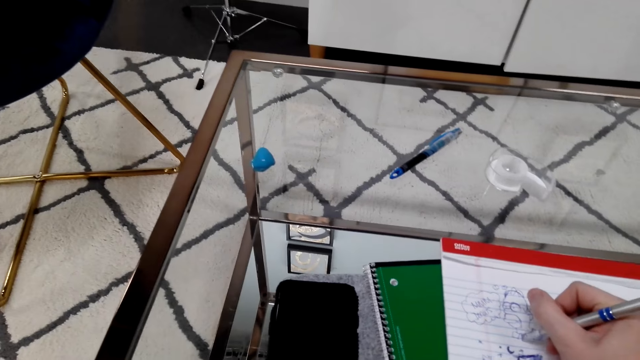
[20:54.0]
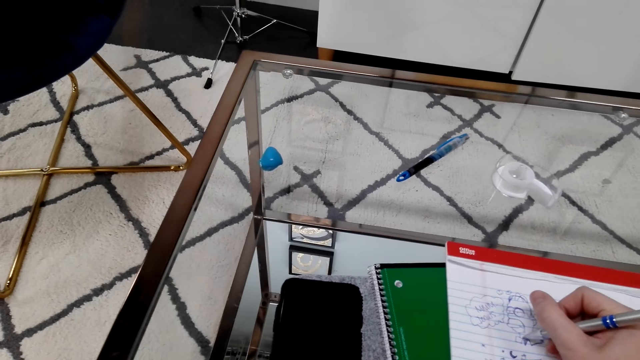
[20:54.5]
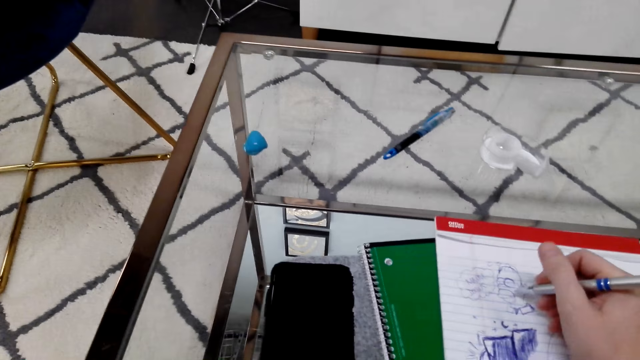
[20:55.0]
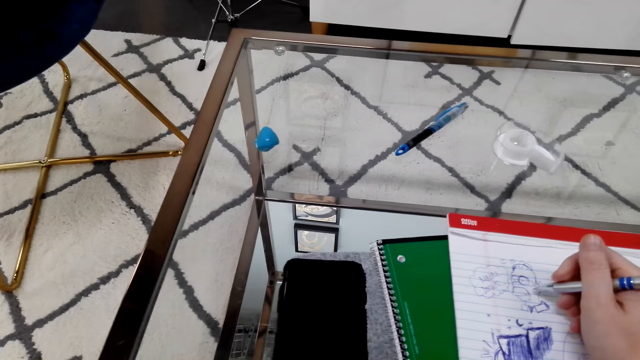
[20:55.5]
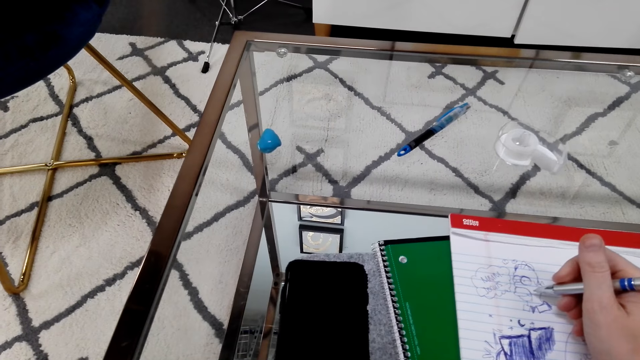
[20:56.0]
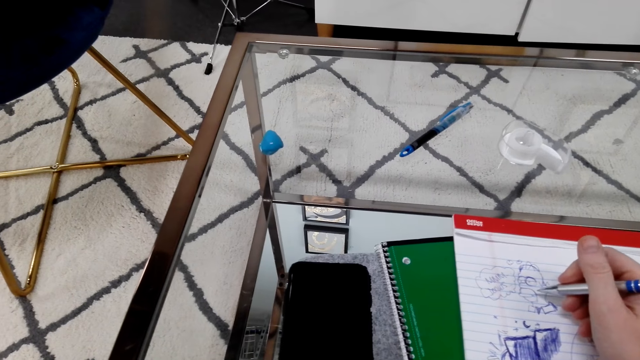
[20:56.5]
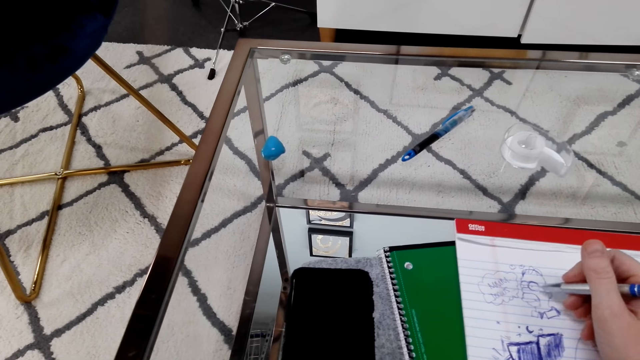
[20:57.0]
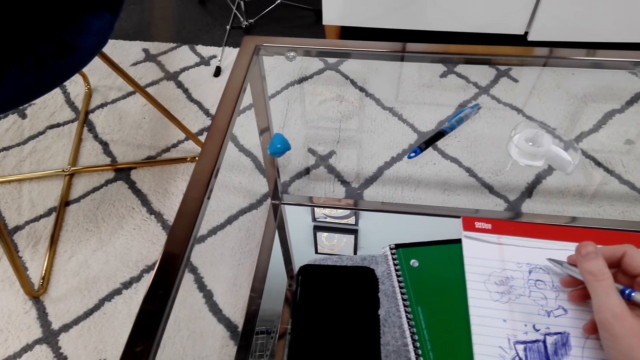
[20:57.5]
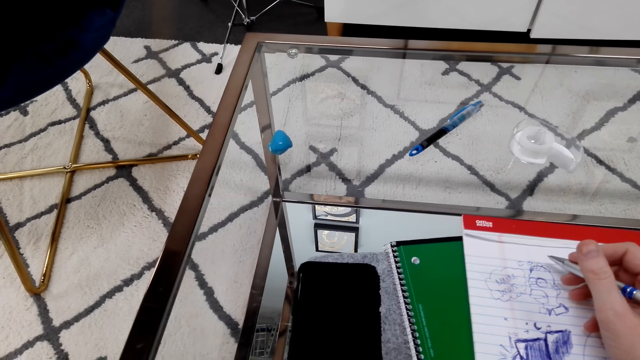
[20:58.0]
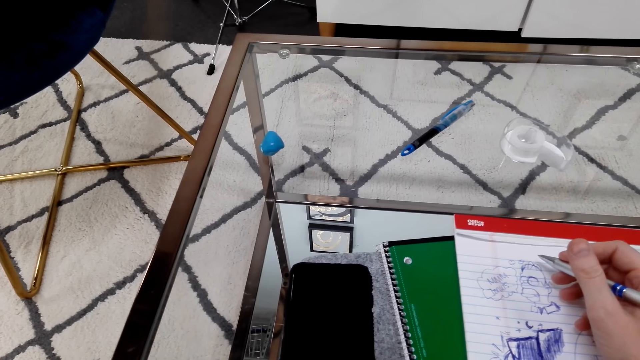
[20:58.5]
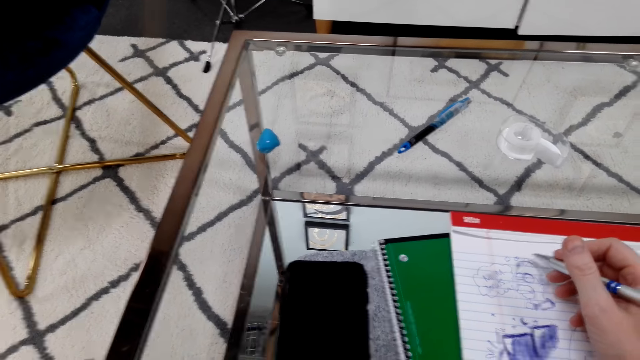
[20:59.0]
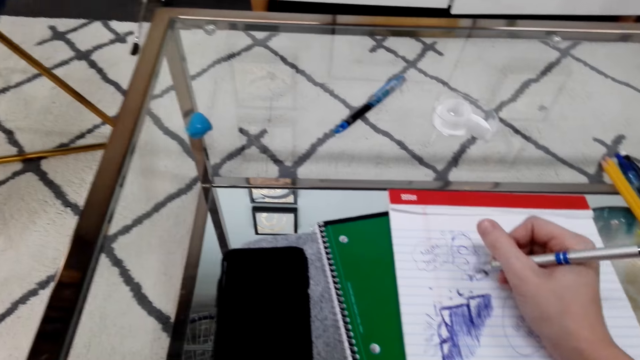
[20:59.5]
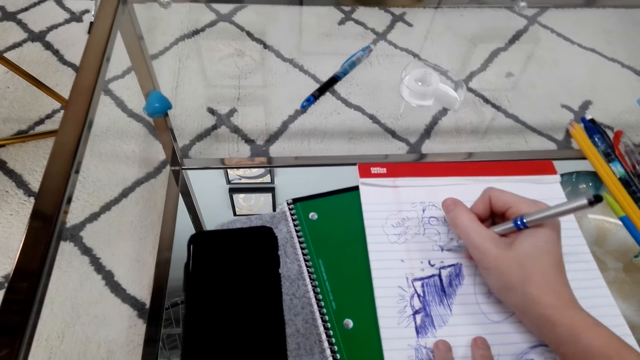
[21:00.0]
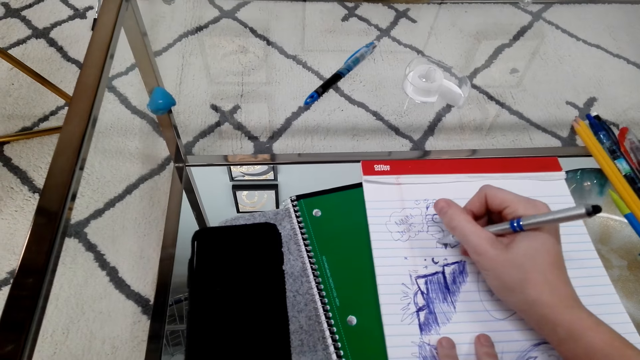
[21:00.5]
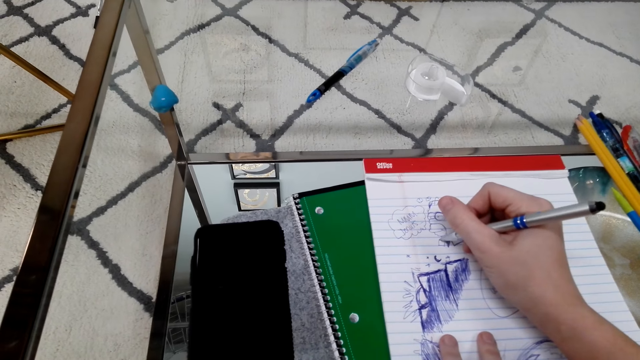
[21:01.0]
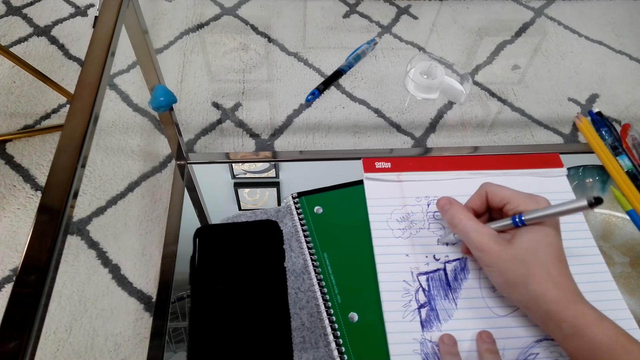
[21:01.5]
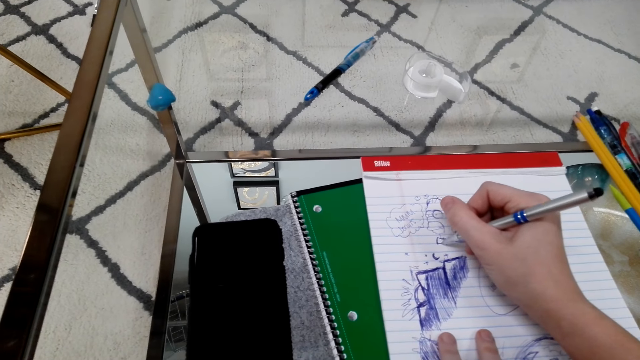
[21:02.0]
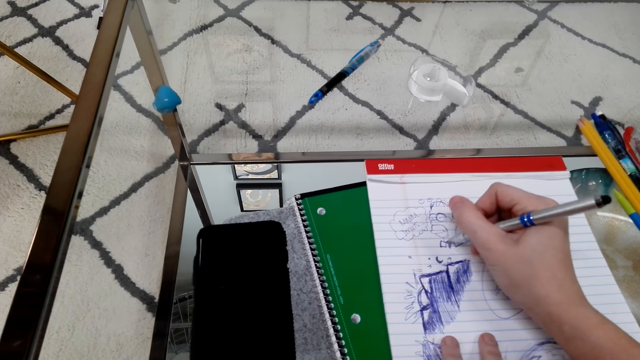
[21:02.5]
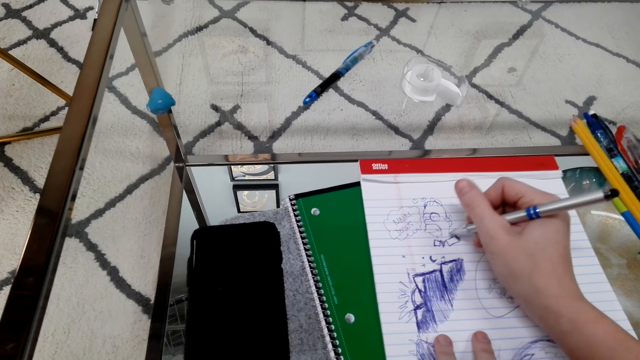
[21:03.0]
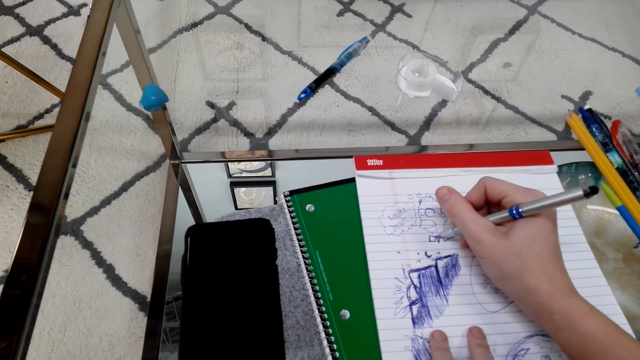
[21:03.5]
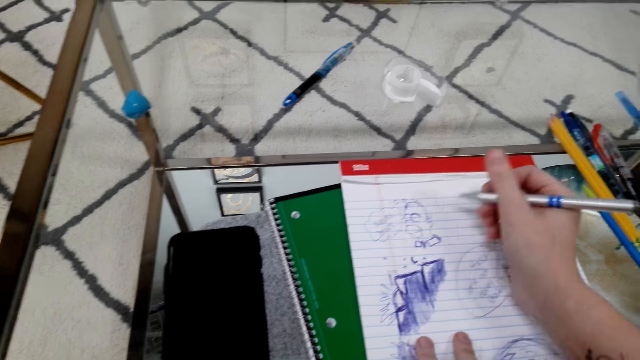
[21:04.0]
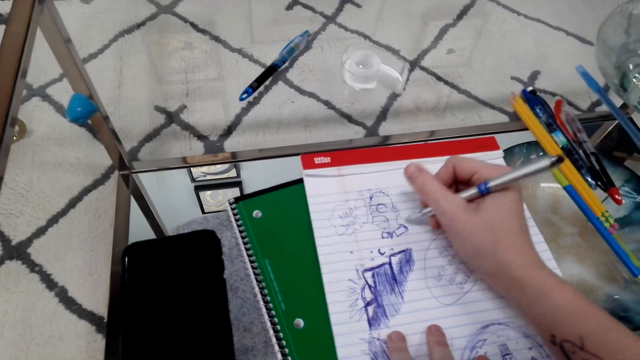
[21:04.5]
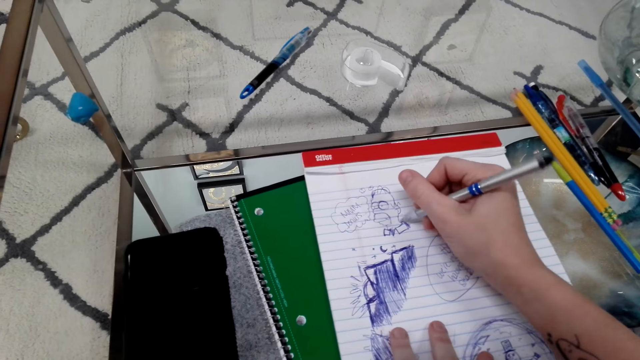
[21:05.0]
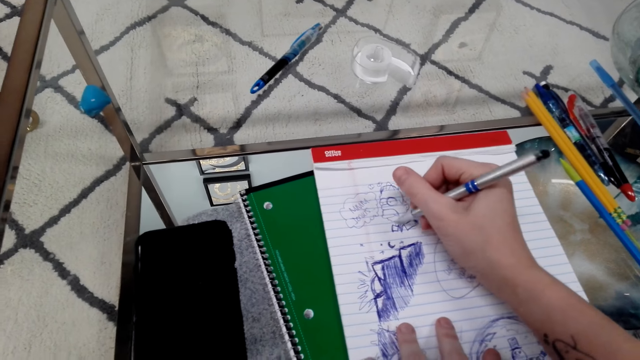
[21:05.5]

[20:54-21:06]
The camera wearer looks around the room. They draw art on a book.

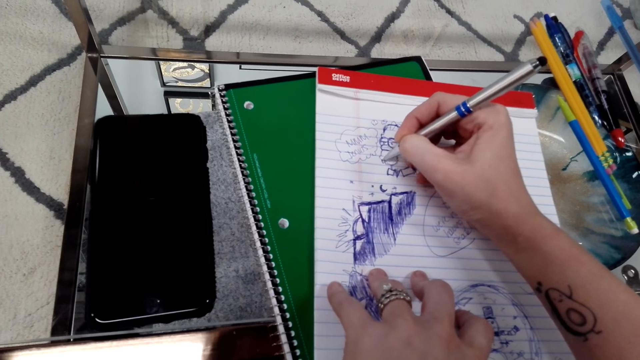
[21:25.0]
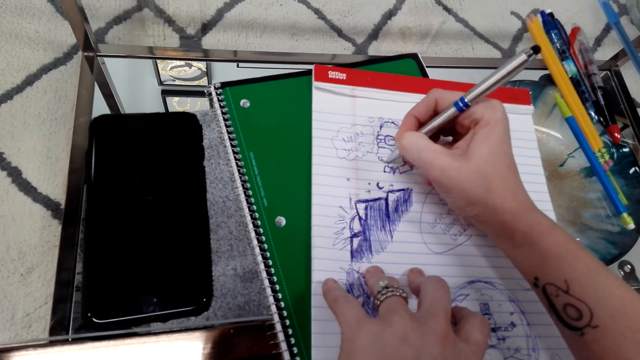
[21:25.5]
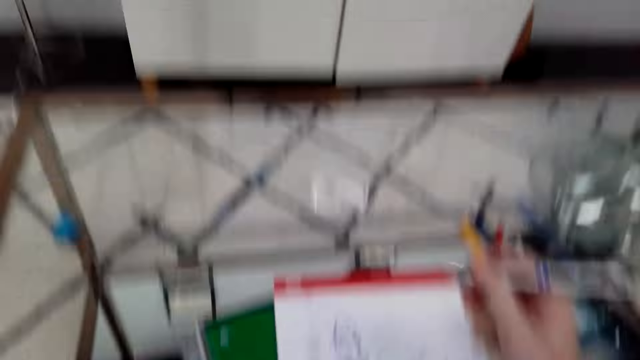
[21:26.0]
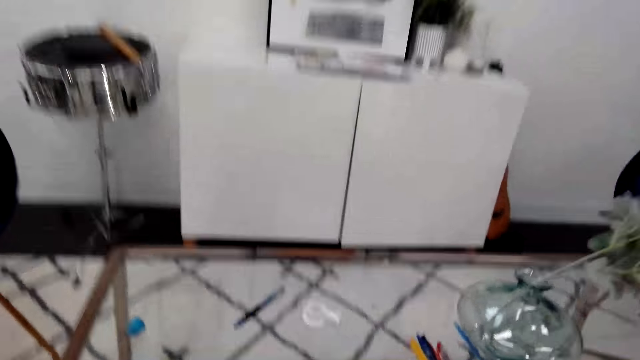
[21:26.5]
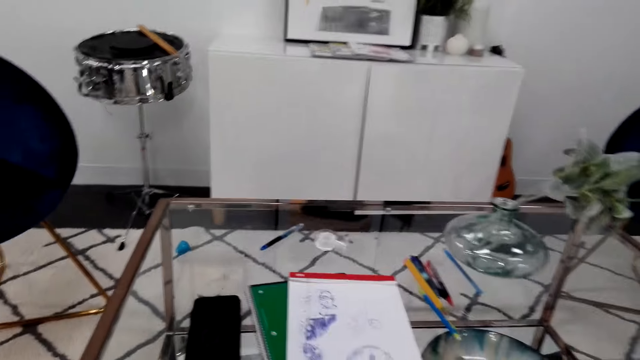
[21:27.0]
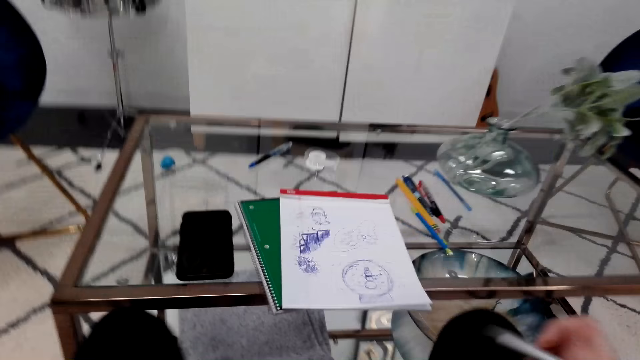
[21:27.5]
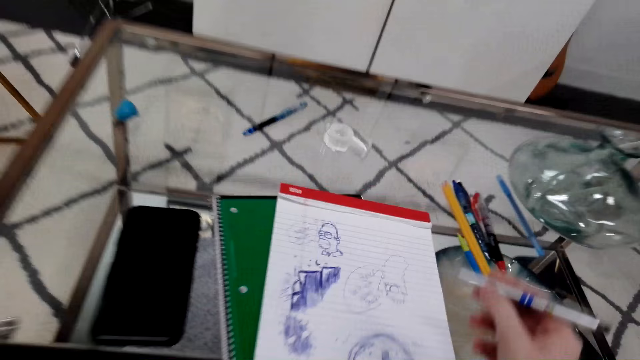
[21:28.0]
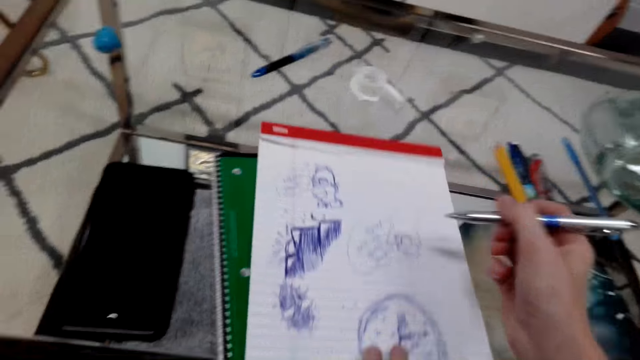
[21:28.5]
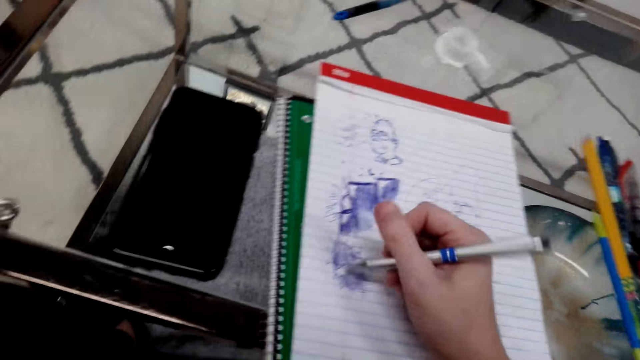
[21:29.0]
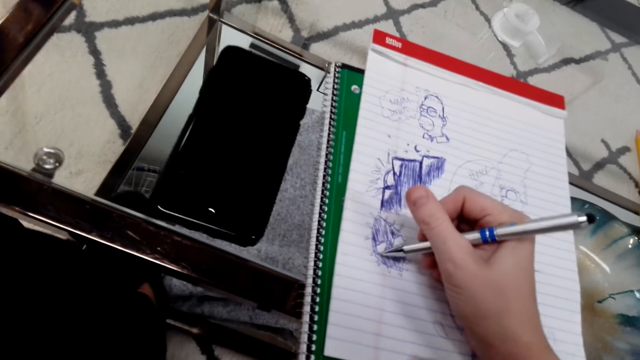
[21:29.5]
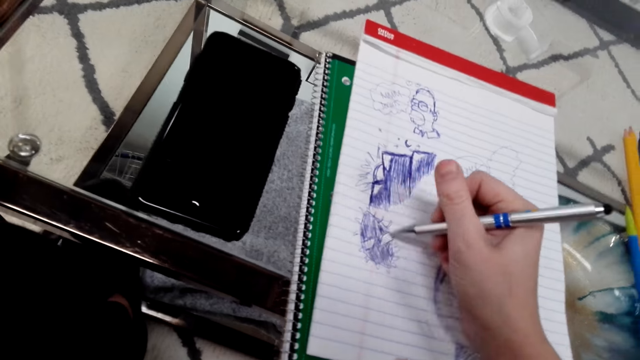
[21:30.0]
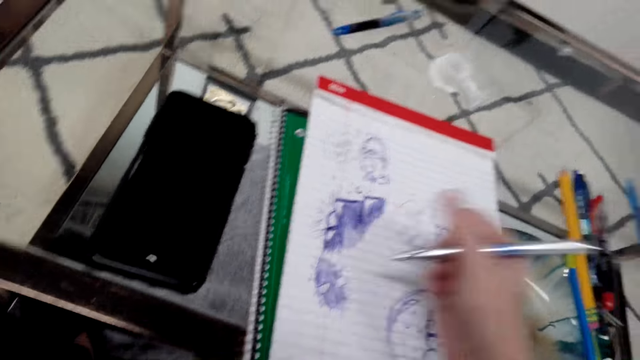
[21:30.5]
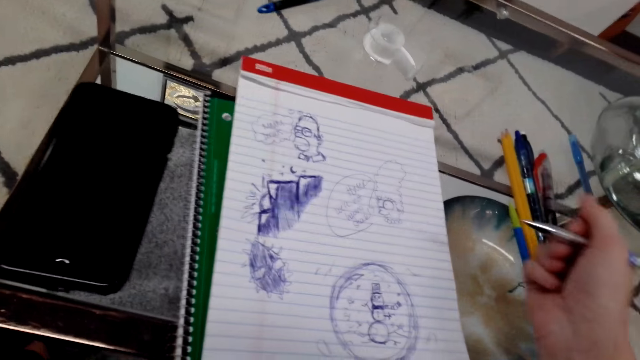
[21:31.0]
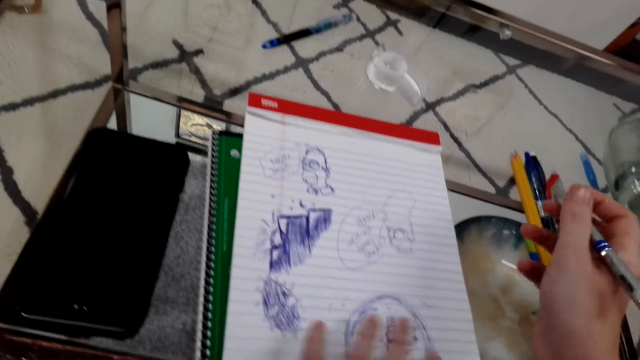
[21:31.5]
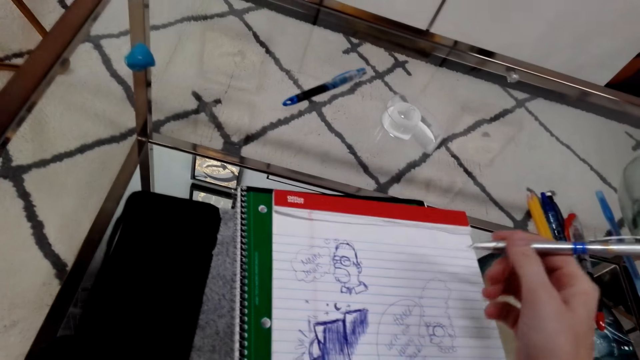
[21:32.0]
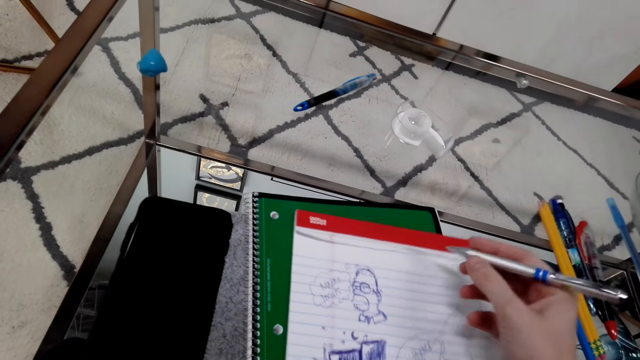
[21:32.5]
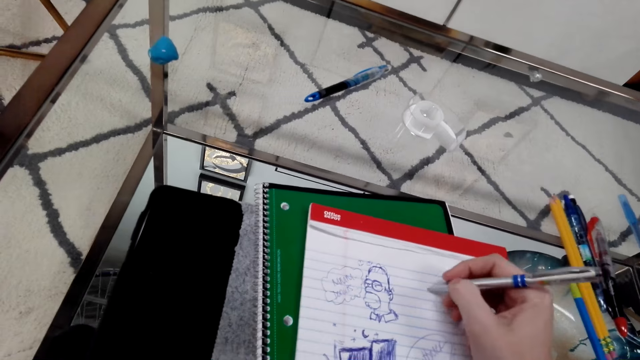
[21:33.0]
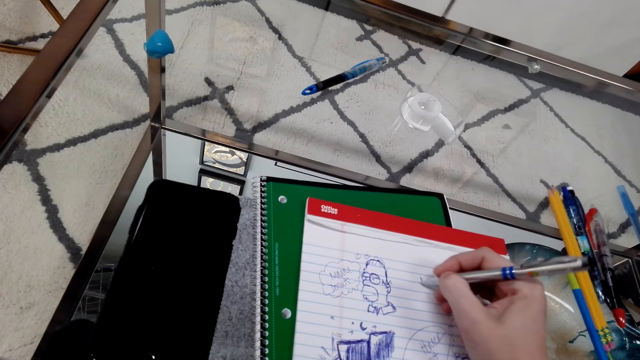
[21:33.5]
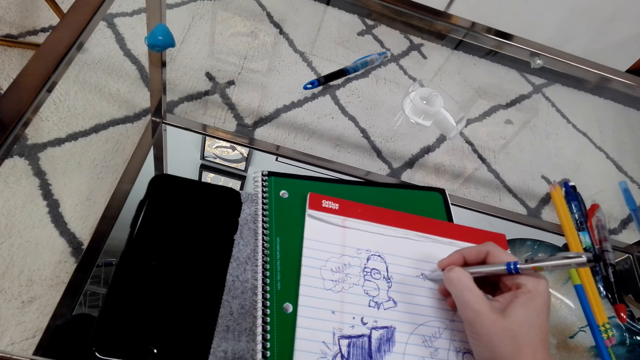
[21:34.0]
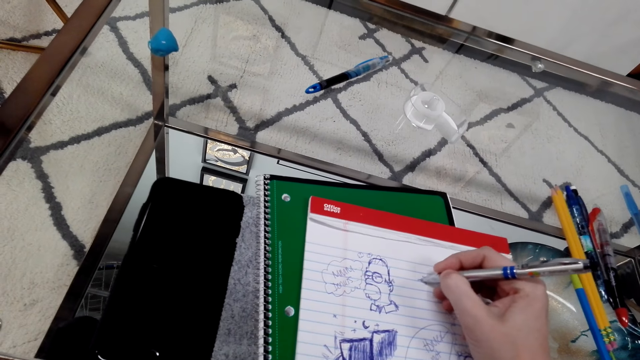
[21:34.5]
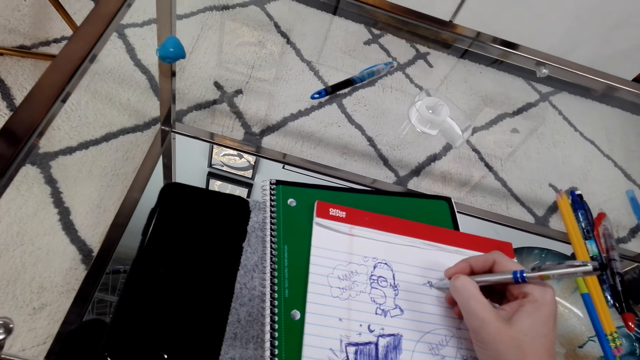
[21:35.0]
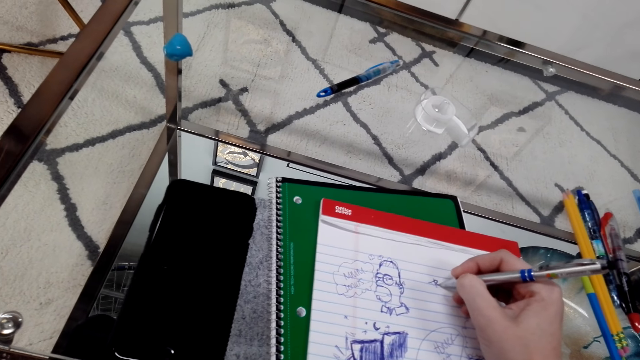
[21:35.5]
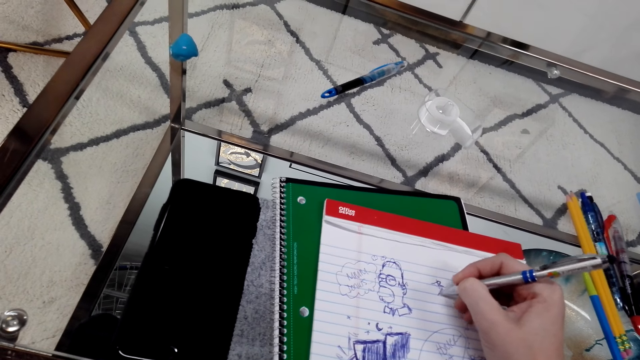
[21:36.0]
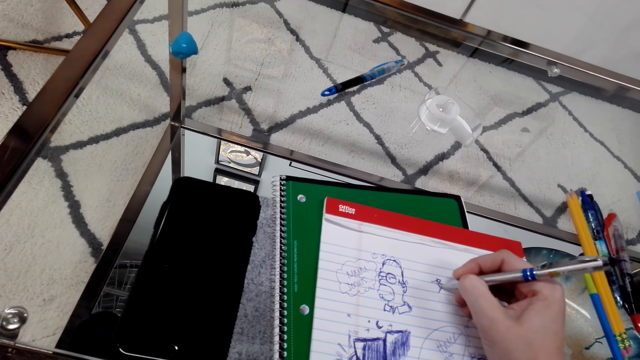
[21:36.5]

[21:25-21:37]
The camera wearer moves back from the book. They look around the room. They draw an art on the book with the pen. They move the book with the left hand. They look at the art. They write on the book with the pen. They draw an art on the book.
